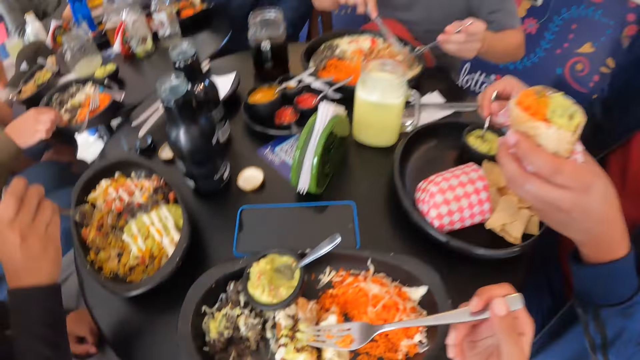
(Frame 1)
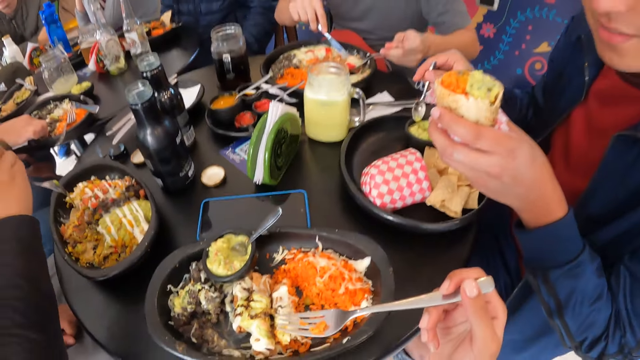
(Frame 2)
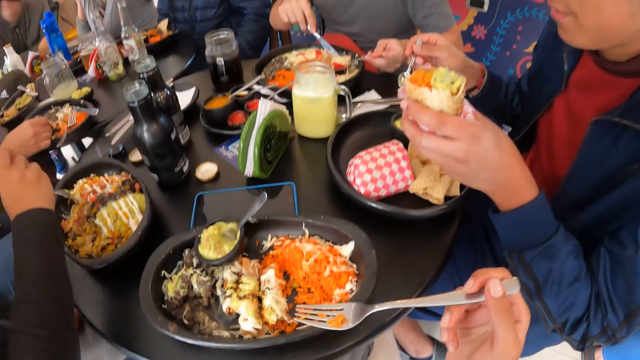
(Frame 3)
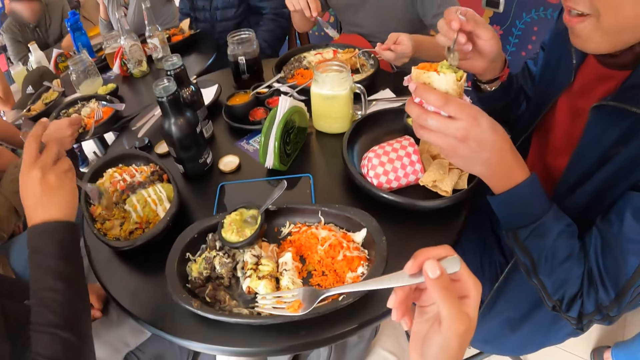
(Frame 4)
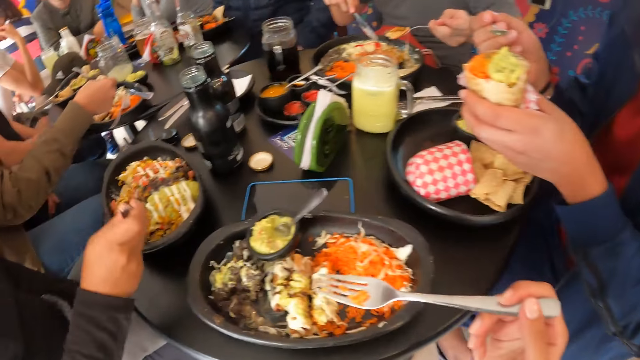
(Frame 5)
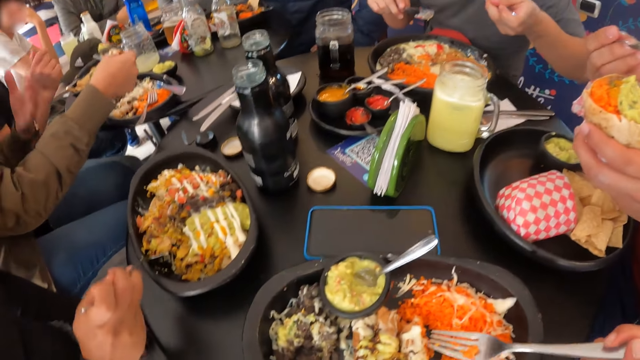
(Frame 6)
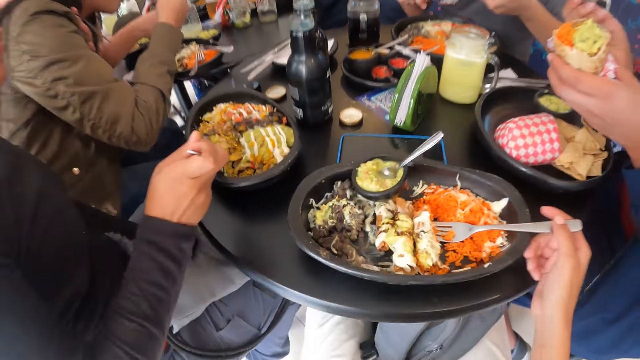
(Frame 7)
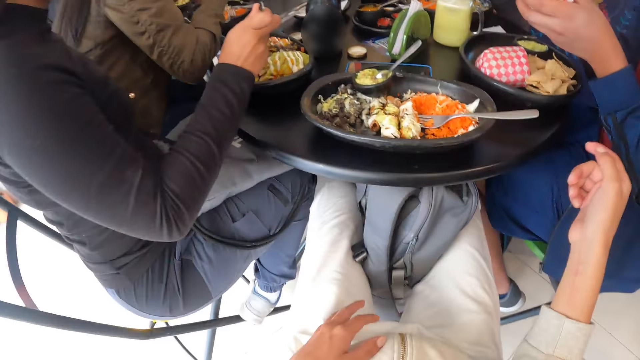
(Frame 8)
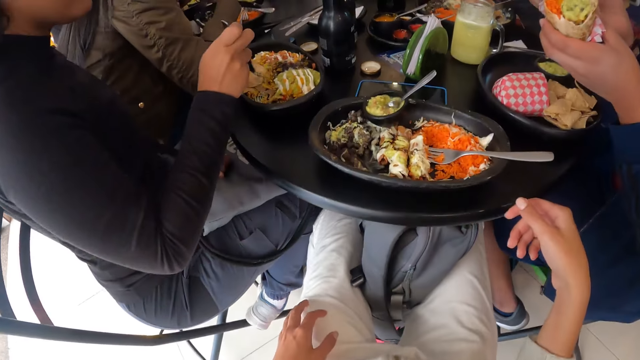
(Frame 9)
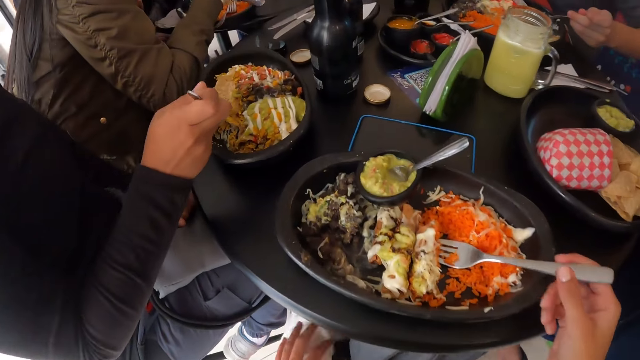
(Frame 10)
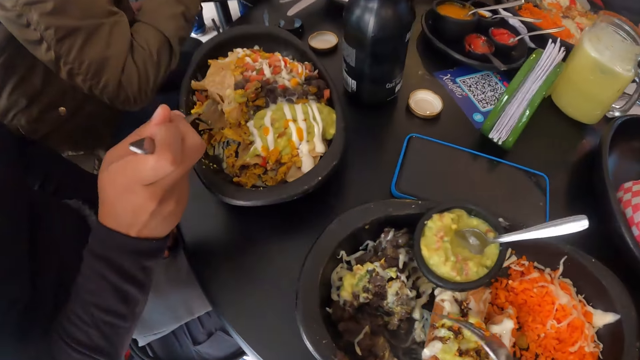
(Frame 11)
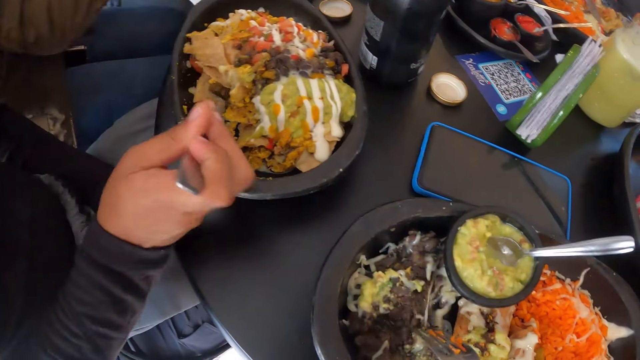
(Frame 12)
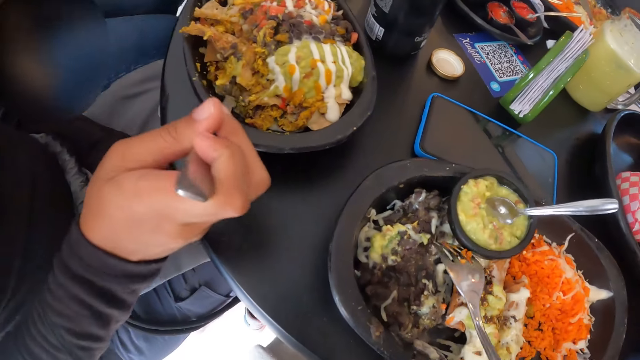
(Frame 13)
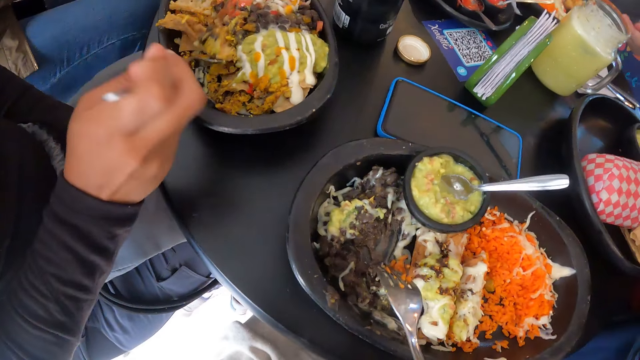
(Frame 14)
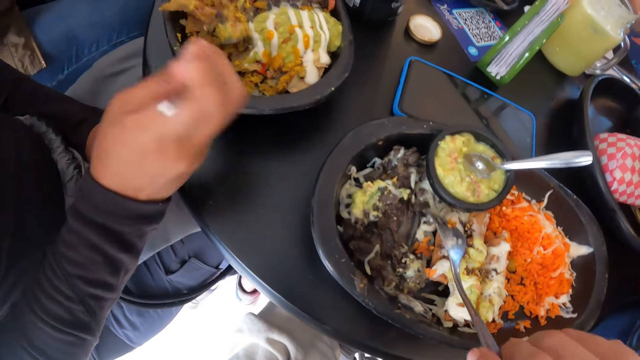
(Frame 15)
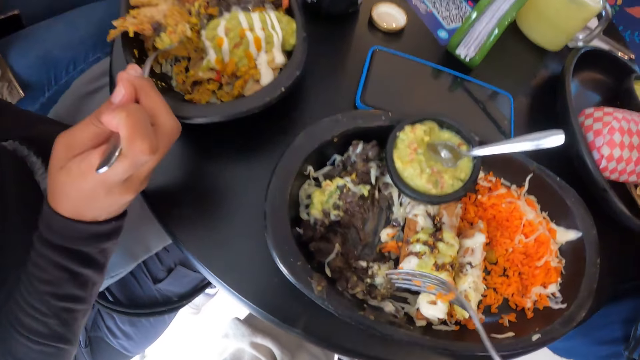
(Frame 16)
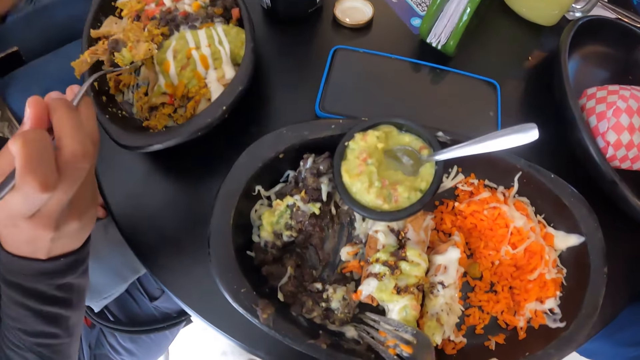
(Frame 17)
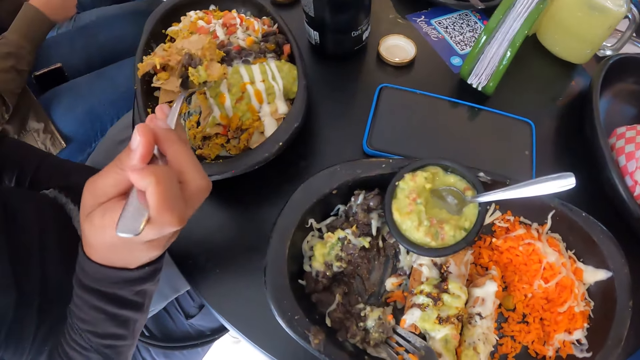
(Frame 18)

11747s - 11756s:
A man picks up the spoon from the sauce plate with his right hand. The man smears the sauce on the food in his left hand with the spoon in his right hand. The camera wearer drops the fork in her right hand in the plate on the table. She picks up the fork in the plate with her right hand.

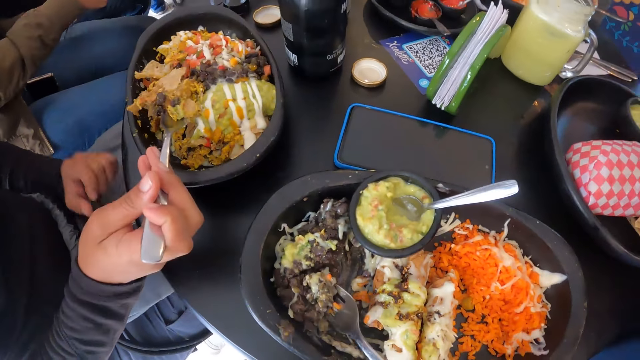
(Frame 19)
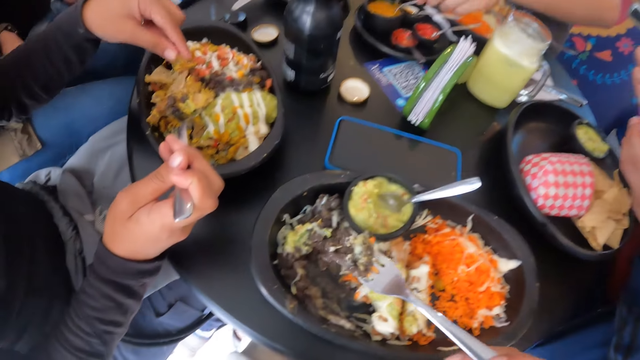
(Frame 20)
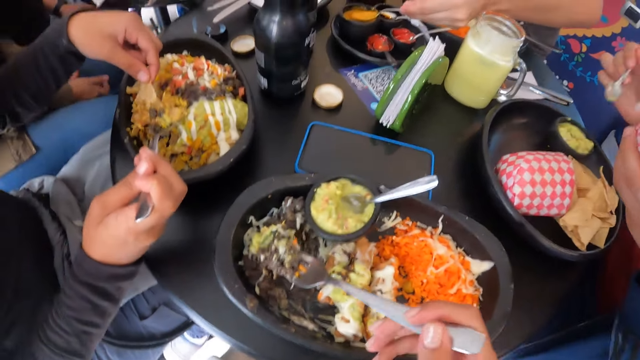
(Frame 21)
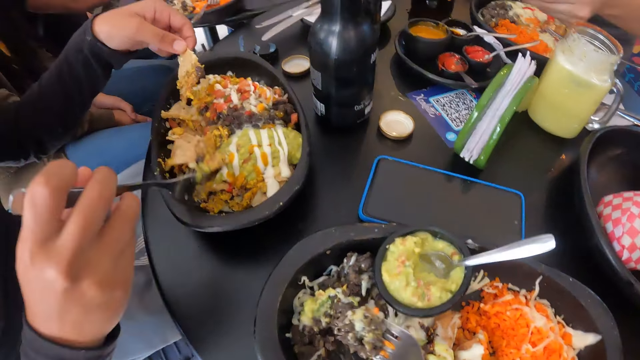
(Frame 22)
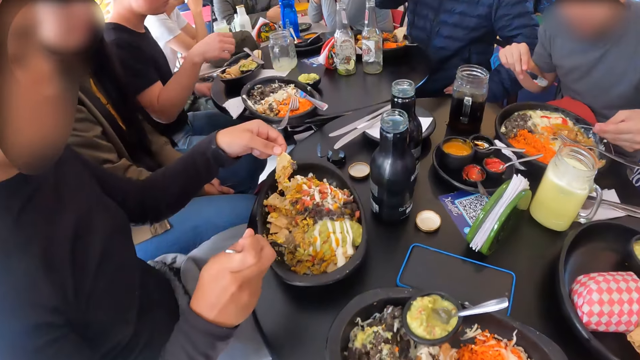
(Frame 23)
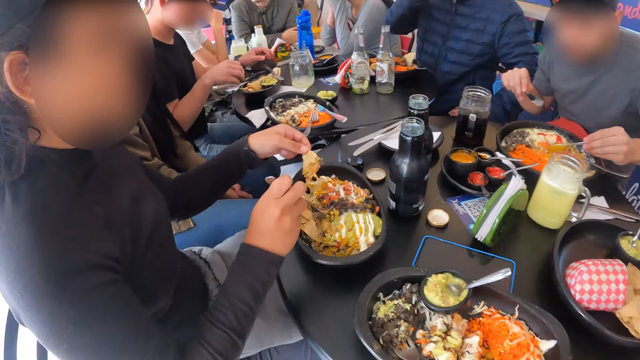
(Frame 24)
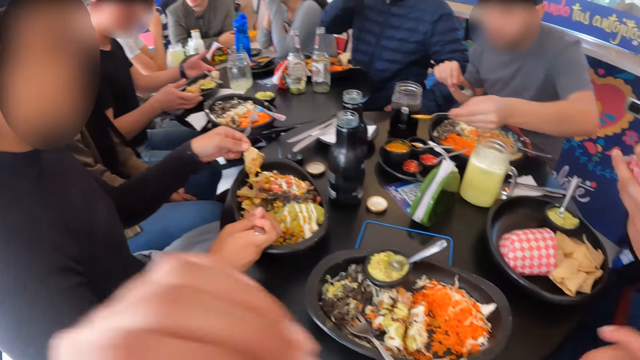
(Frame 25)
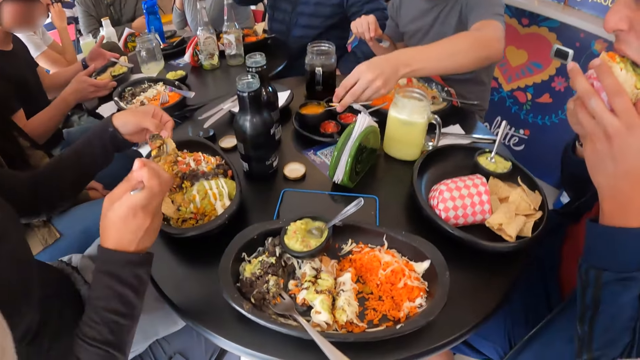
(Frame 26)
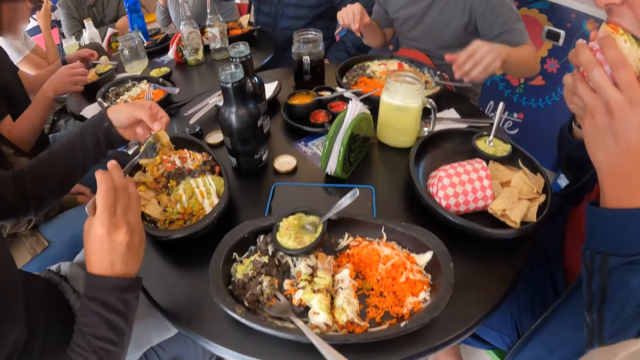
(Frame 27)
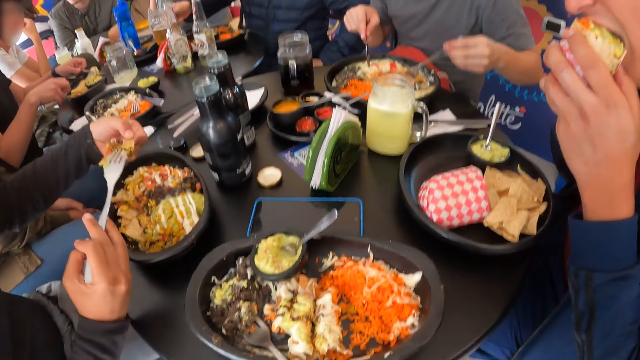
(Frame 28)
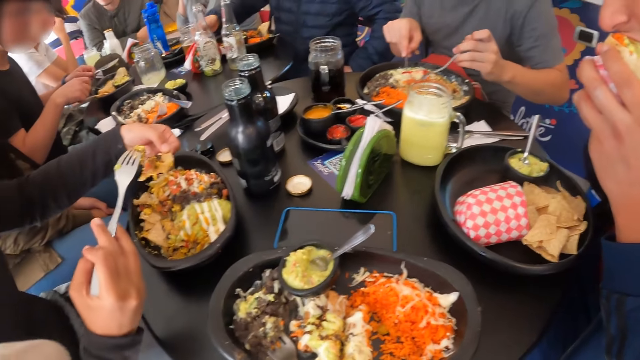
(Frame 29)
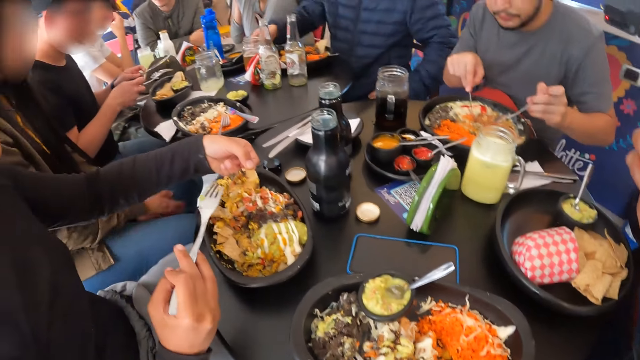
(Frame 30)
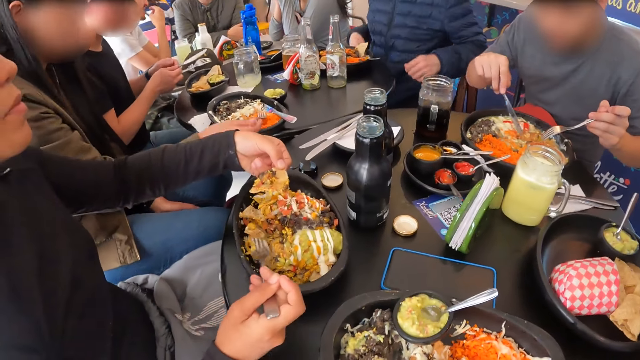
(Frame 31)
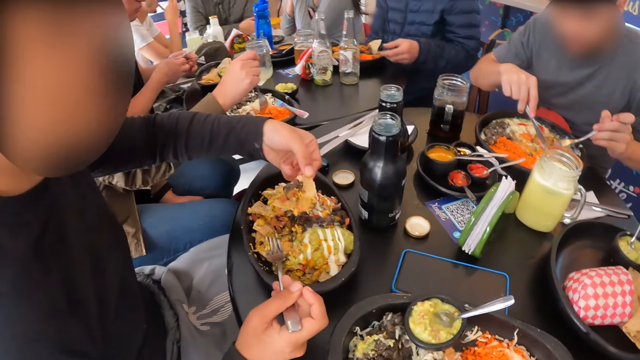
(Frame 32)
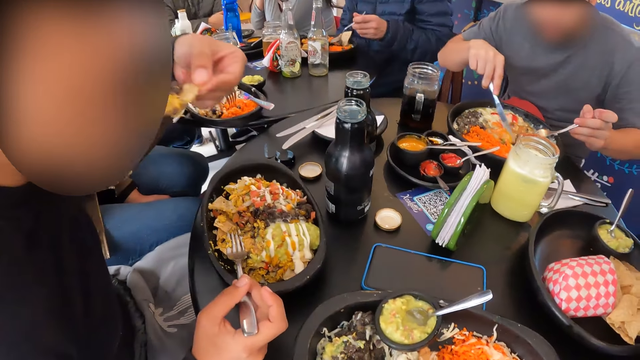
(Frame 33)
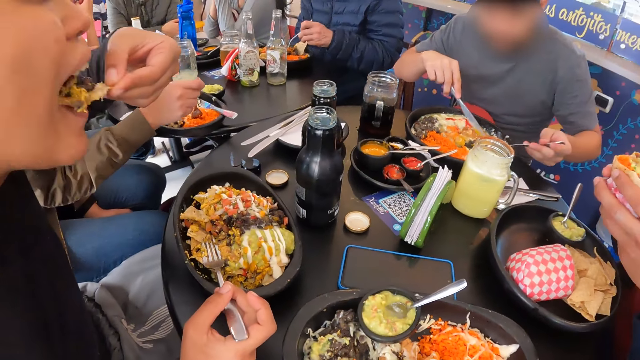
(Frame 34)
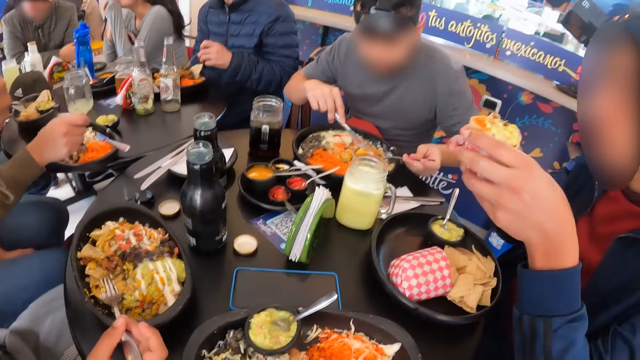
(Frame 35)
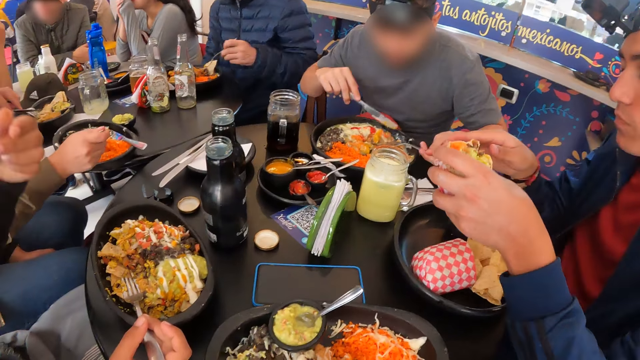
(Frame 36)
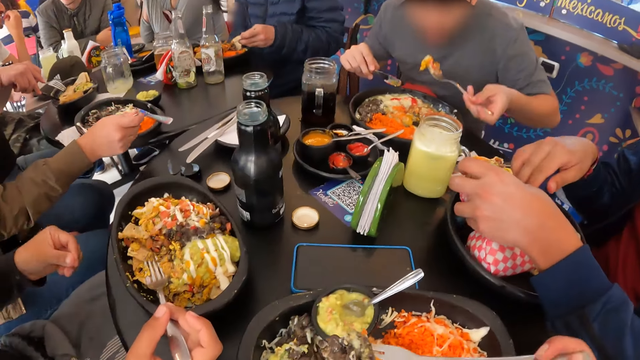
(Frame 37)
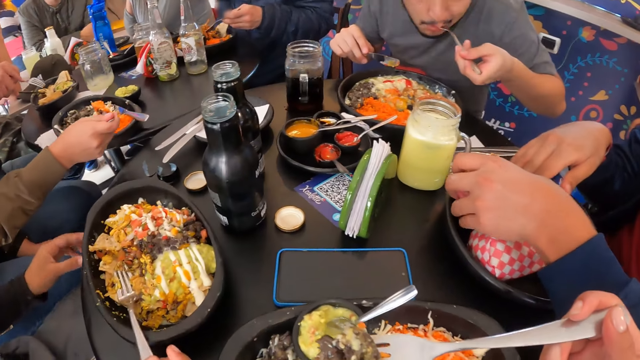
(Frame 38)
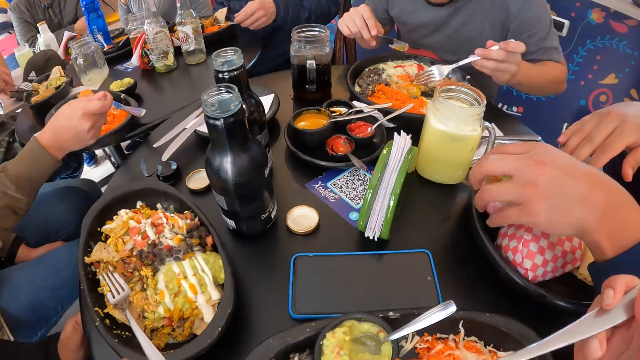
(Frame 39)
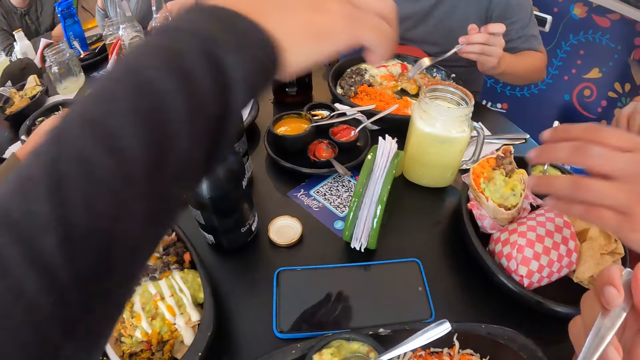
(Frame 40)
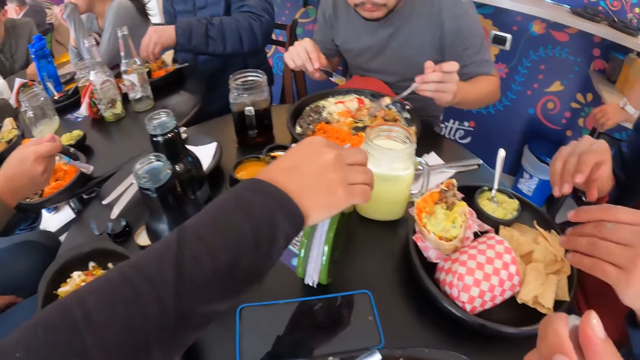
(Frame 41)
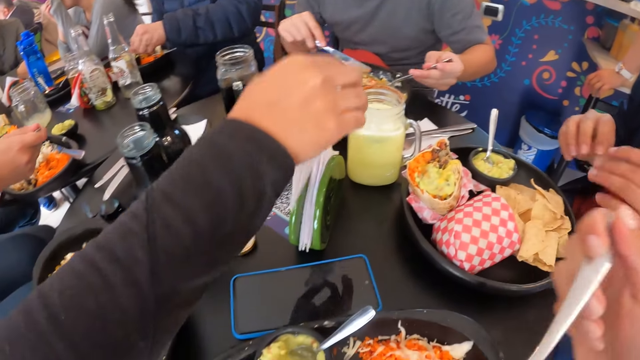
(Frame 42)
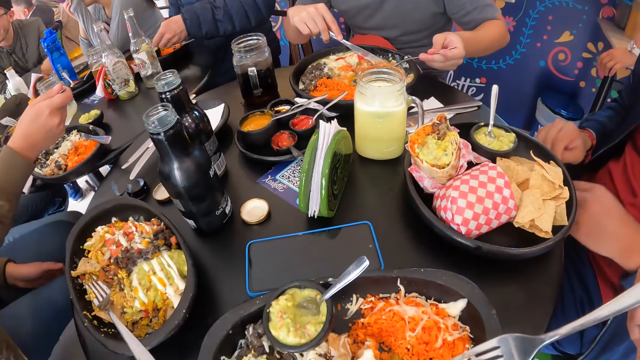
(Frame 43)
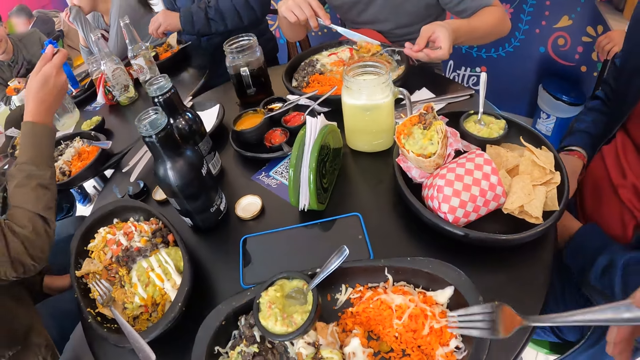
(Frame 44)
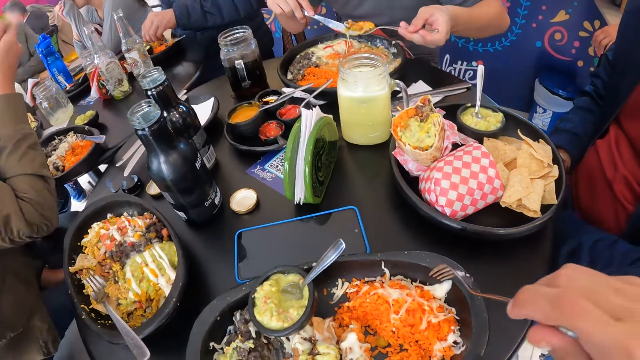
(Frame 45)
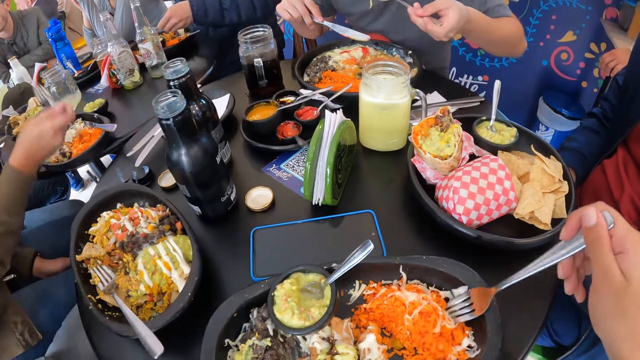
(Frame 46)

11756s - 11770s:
The man scoops sauce from the sauce plate on the table with his left hand. The camera wearer eats from the plate. The woman removes a waffle from the fork with her left hand. The man pours the sauce in the spoon in his left hand on the food in the plate. The camera wearer drops the fork in her right hand in the plate. She adjusts her camera with both hands. The man drops the spoon in his left hand in the sauce plate on the table. The woman puts food from the plate on the waffle in her left hand. The camera wearer looks around the place. Another man eats the food with both hands. The first man picks up the fork in the plate with his left hand. The first man eats the food in the plate with the fork and knife in his hands. The woman eats the waffle in her left hand. The woman drops the fork in her right hand in the plate on the table. The other man drops the food in the tray with his left hand. The camera wearer eats food from the plate with the fork in her right hand. The woman picks up a serviette from the serviette holder on the table with her right hand.
